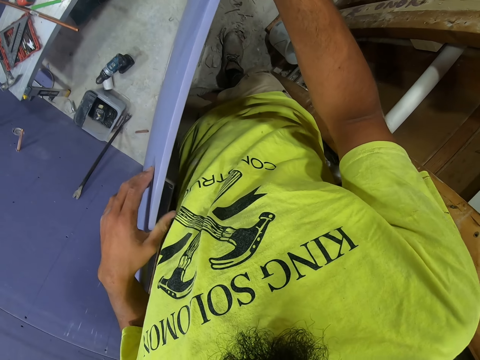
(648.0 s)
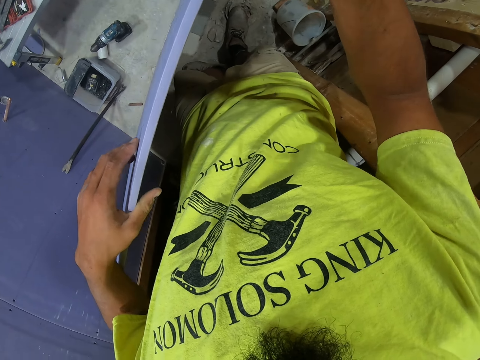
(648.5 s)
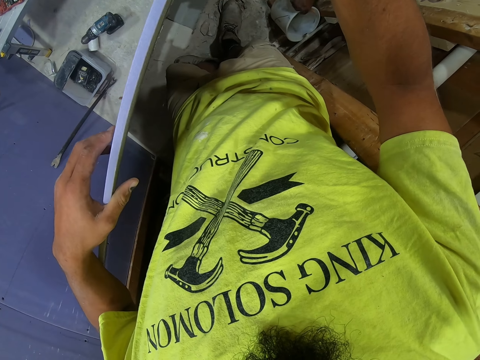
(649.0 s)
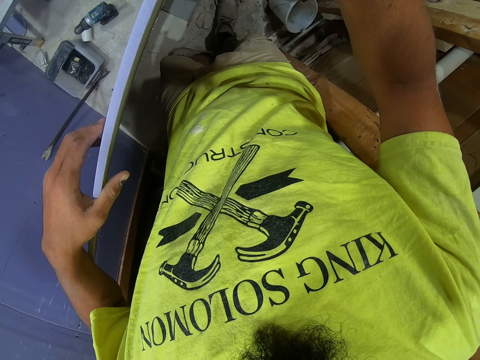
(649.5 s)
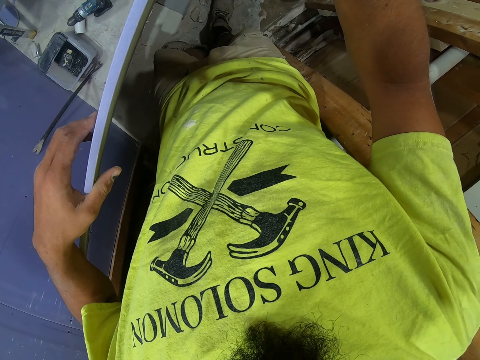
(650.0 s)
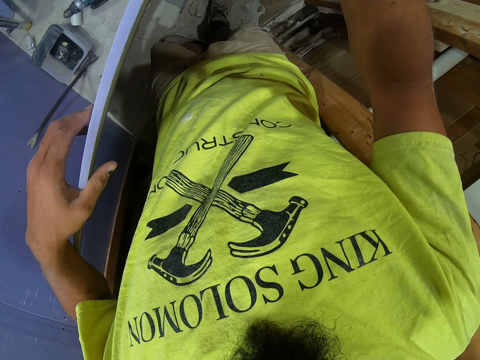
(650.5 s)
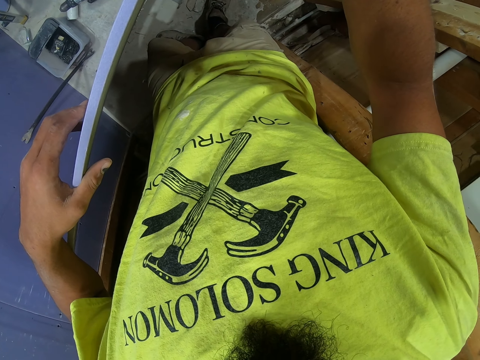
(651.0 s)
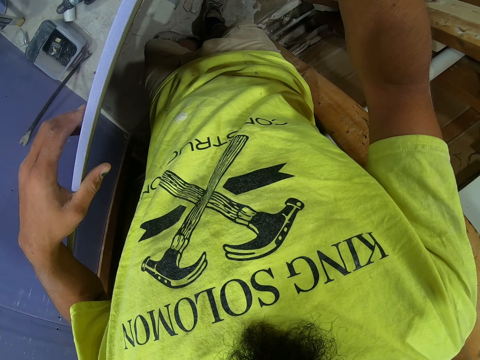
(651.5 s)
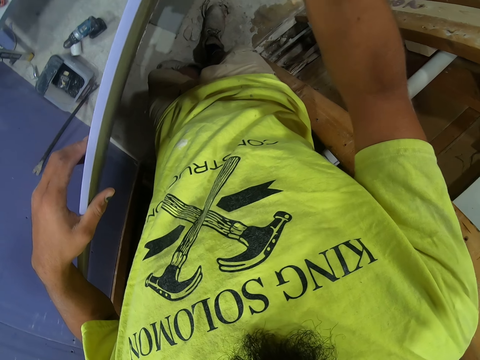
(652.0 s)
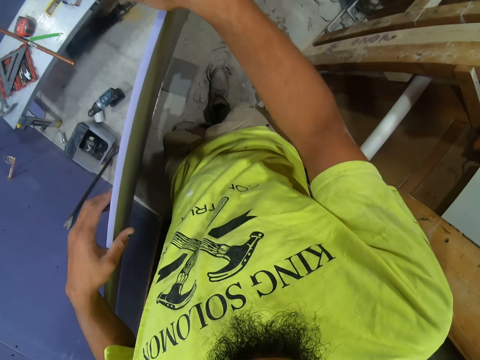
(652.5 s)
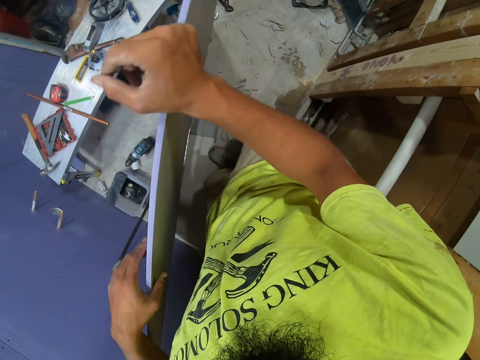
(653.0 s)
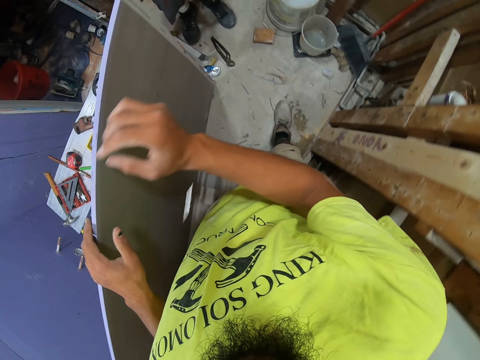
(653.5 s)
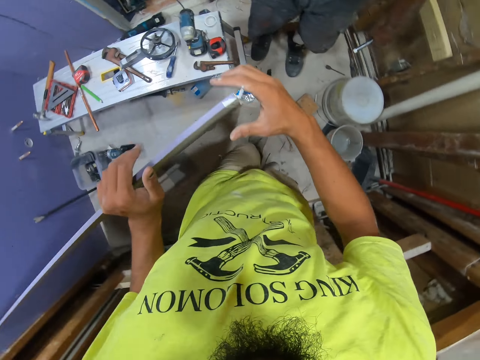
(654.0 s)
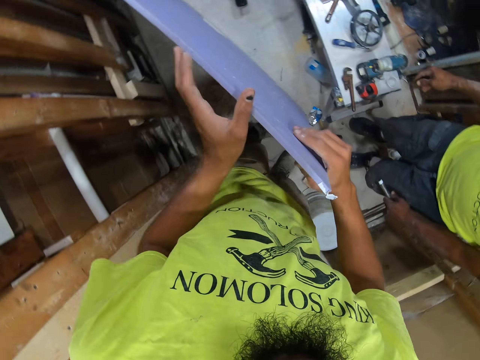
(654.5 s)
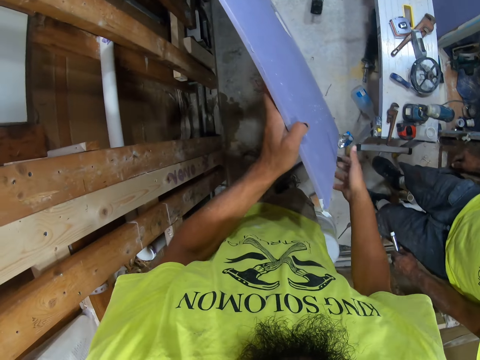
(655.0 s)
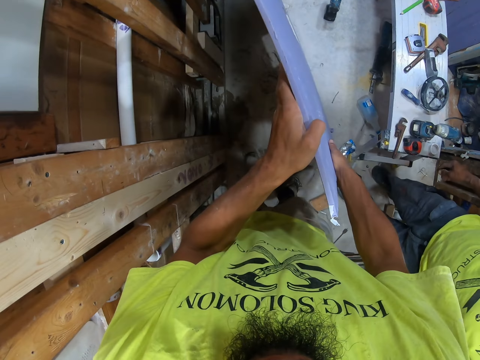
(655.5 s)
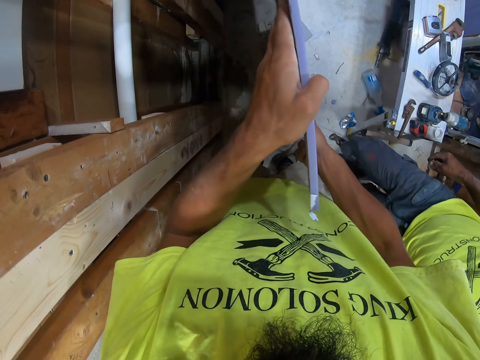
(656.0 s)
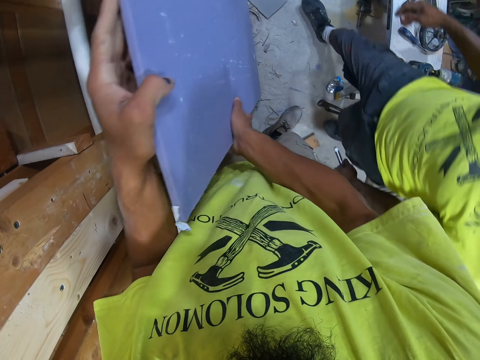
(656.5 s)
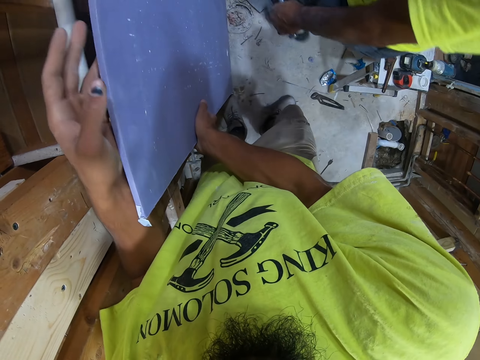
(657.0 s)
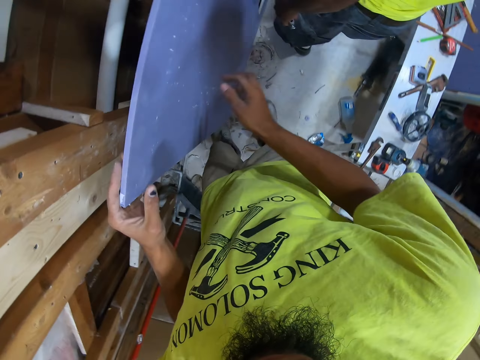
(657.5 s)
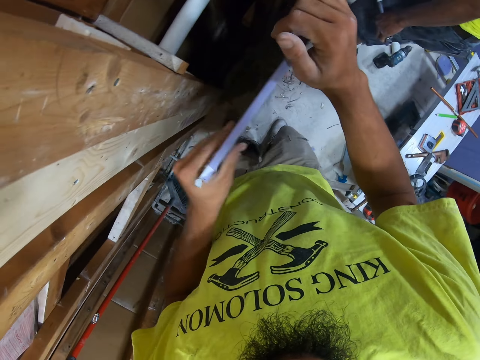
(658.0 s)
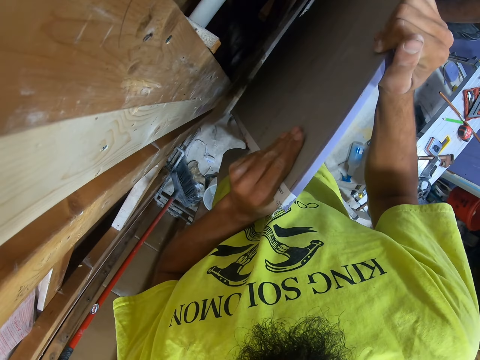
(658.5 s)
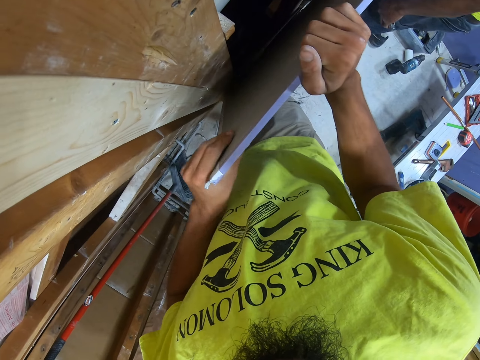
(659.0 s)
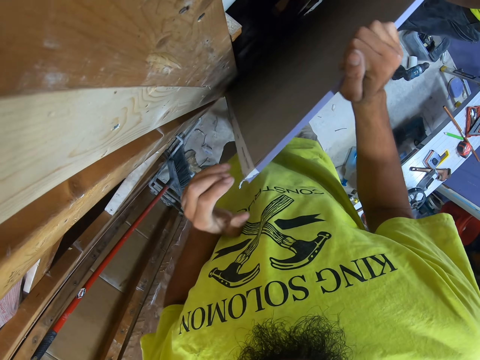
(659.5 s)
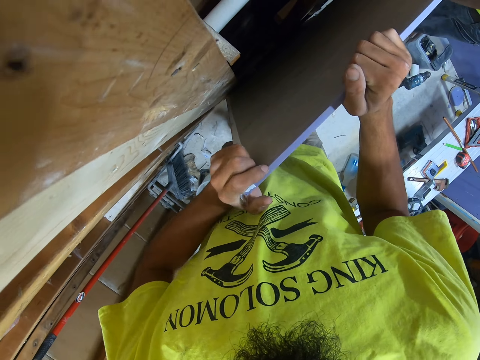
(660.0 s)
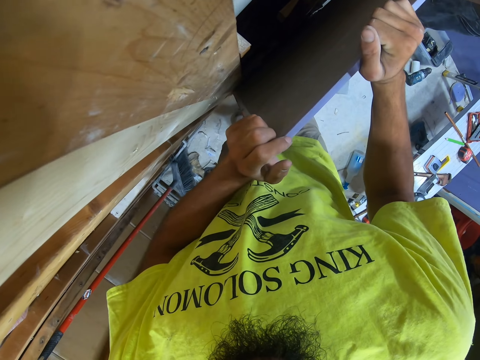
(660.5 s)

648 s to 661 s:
A person takes a bucket. The camera wearer walks. They move the blockboard aside. They lift the board. The person walks.

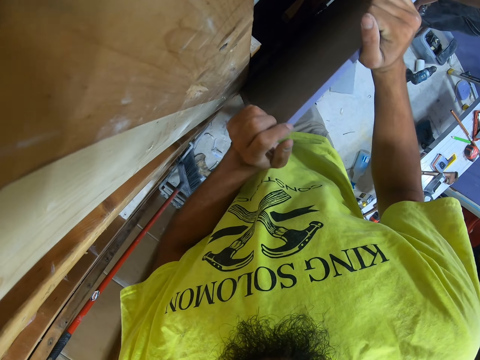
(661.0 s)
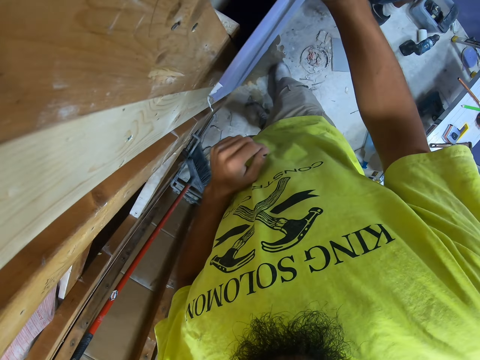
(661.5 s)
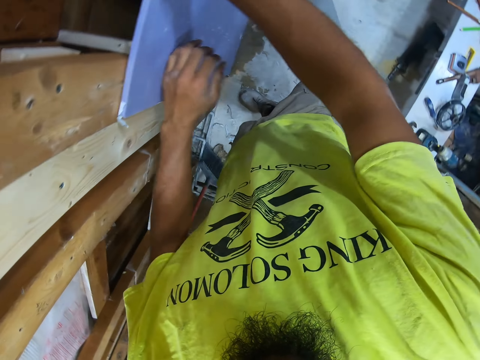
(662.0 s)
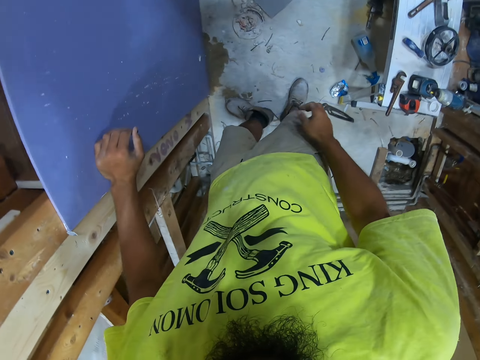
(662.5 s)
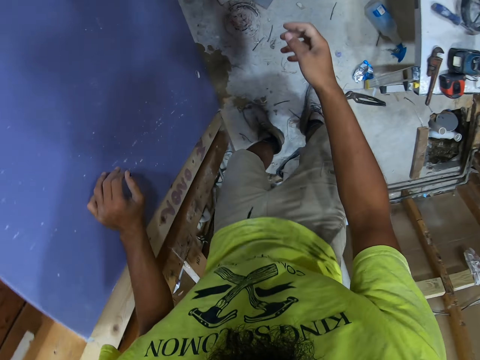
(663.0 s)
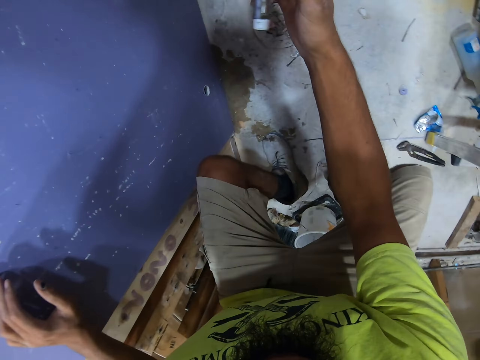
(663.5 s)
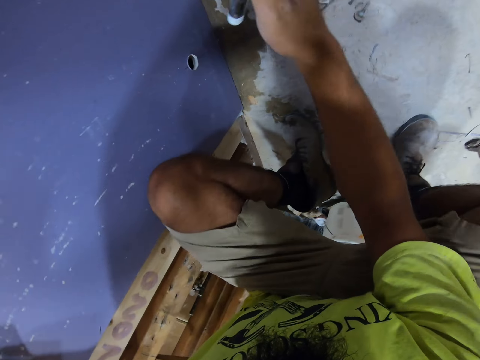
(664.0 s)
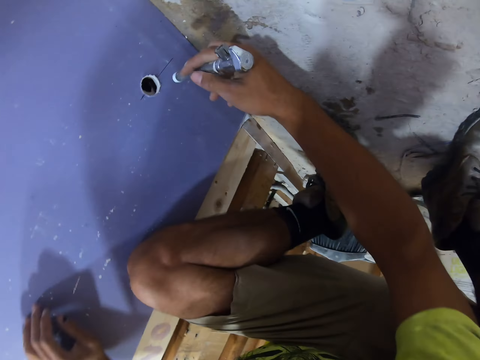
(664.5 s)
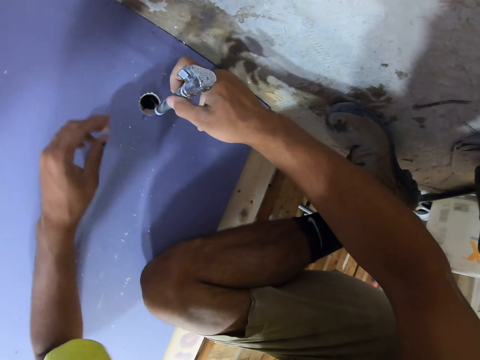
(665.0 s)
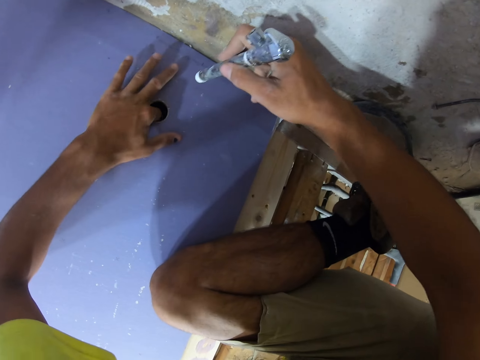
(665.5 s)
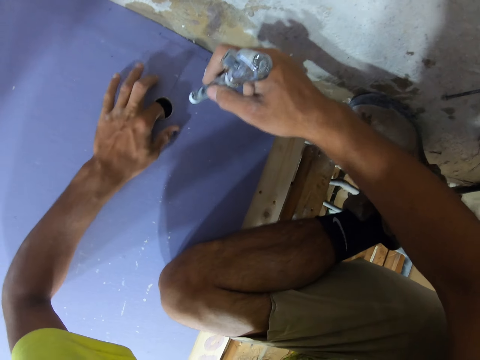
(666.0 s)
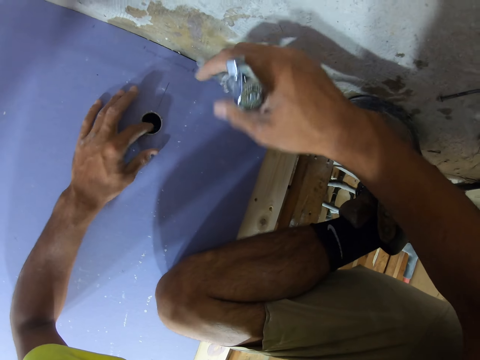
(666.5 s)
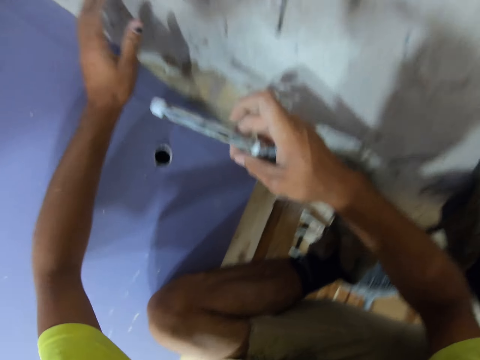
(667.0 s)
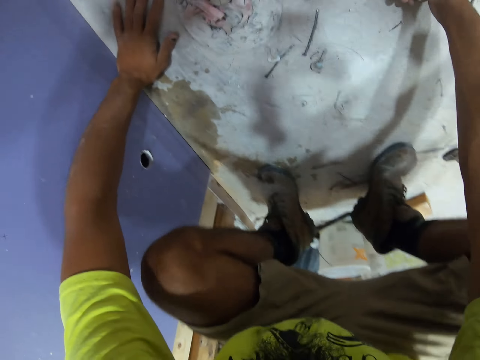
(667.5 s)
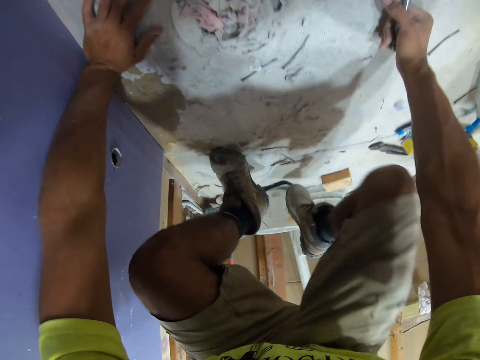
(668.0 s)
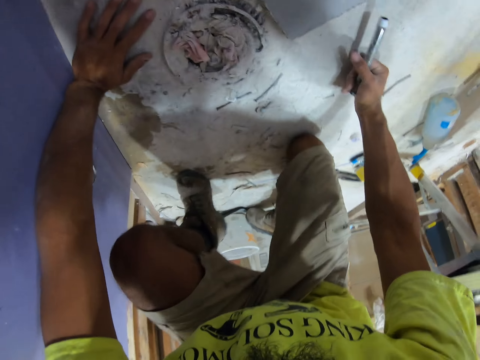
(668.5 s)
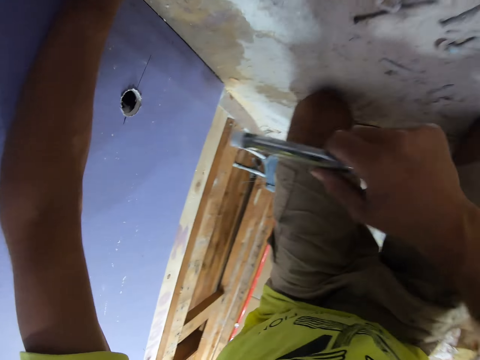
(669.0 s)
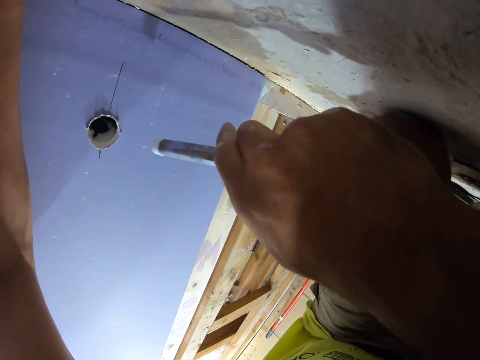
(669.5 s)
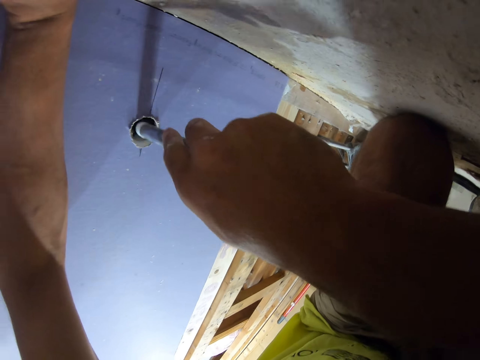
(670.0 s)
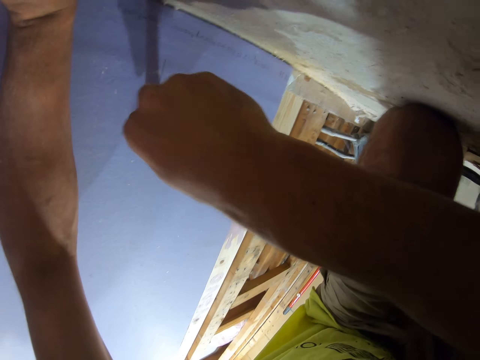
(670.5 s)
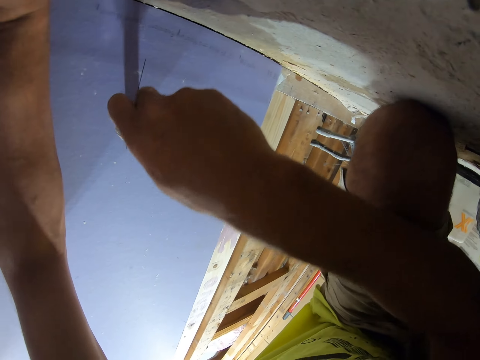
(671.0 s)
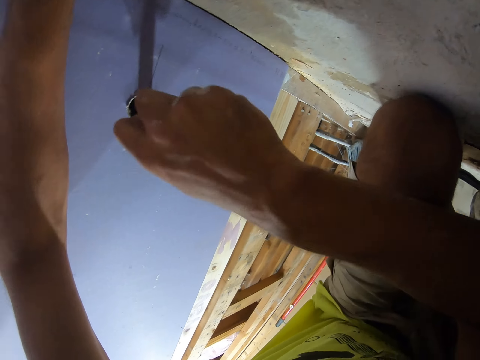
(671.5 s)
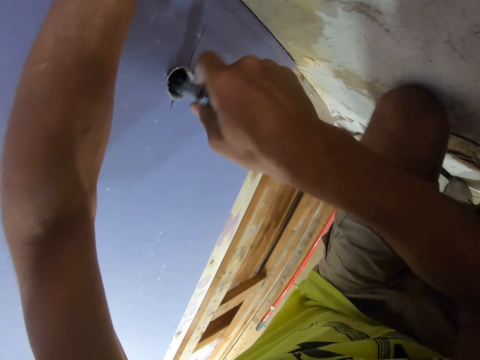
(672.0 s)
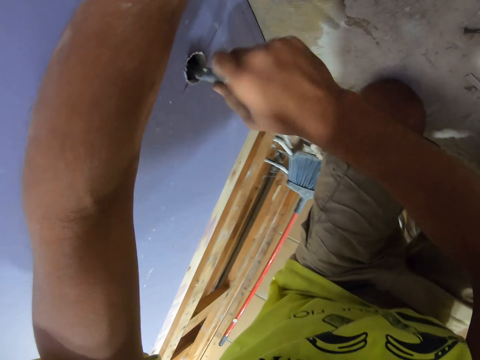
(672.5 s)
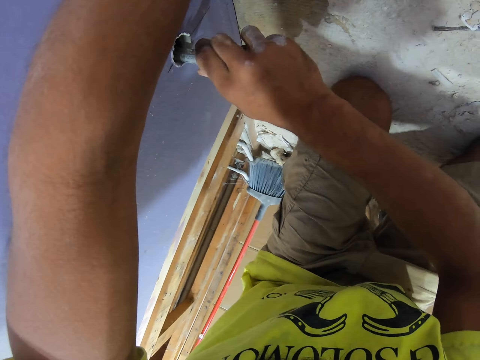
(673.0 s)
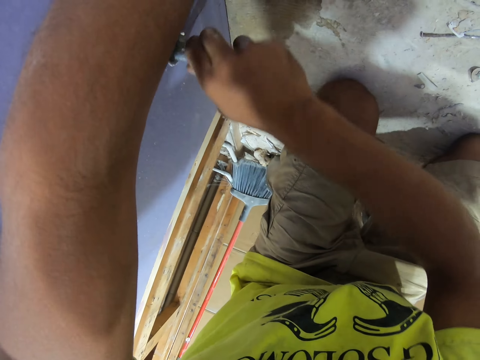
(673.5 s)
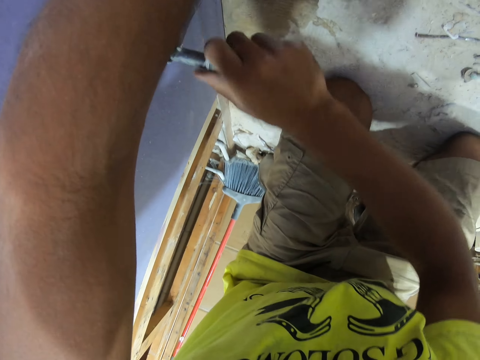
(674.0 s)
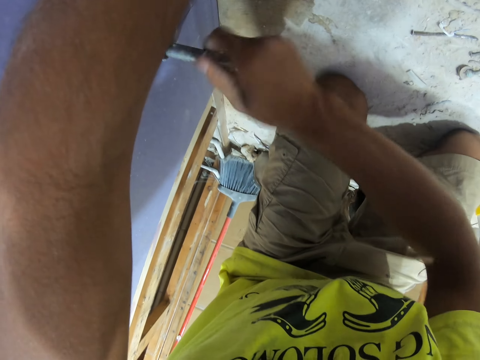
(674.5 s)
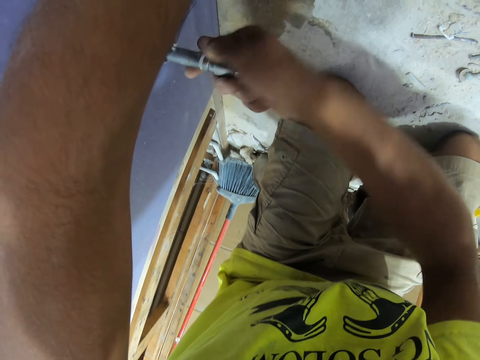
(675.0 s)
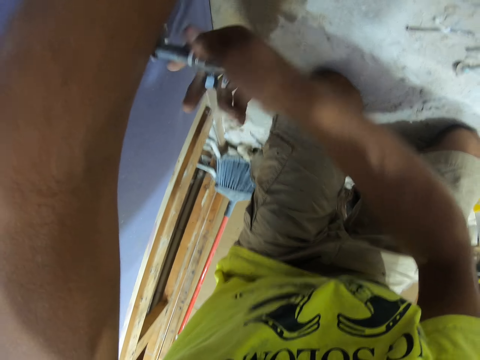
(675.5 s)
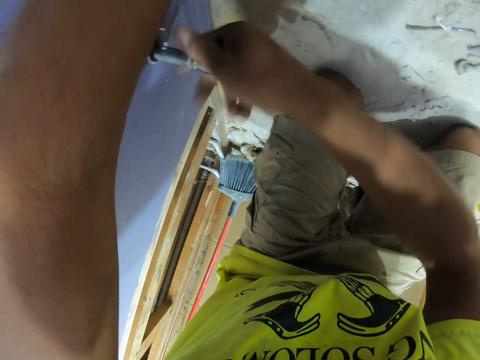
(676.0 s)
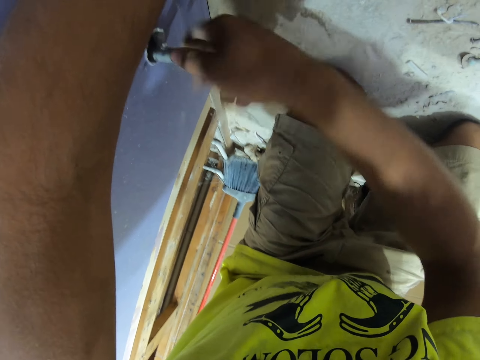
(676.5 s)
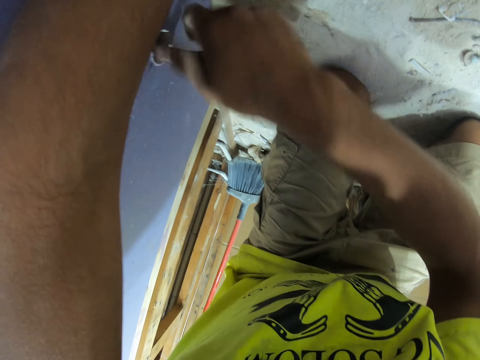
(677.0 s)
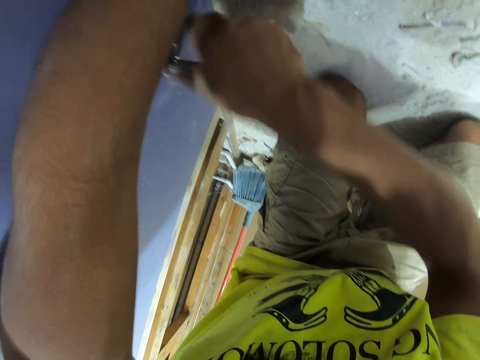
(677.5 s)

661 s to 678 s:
The camera wearer bends down. A man gives the camera wearer a metallic pipe or bolt. The camera wearer takes the bolt. He puts his finger in the blockboard hole. He kneels on the floor. He inserts the metallic pipe in the hole. He fixes the bolt in the blockboard hole.
